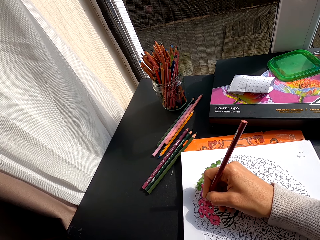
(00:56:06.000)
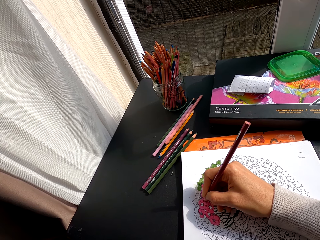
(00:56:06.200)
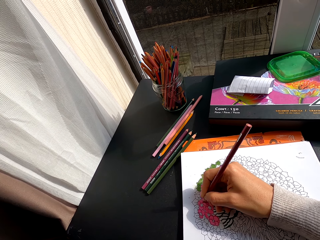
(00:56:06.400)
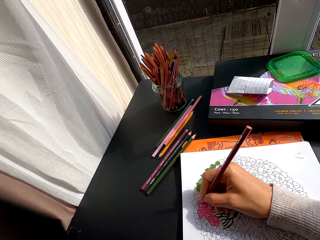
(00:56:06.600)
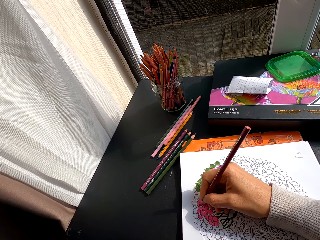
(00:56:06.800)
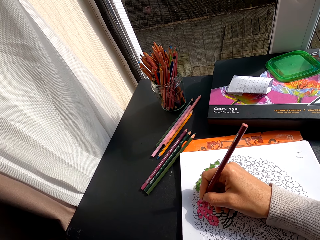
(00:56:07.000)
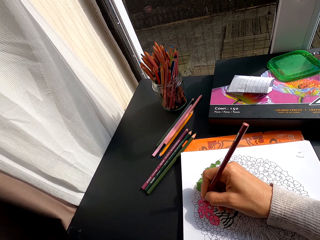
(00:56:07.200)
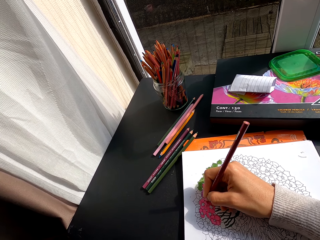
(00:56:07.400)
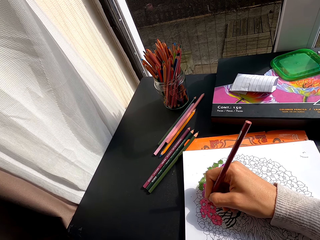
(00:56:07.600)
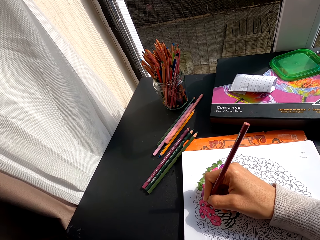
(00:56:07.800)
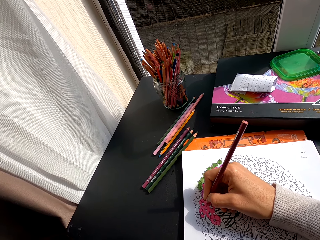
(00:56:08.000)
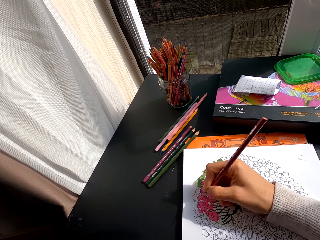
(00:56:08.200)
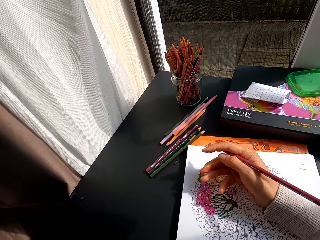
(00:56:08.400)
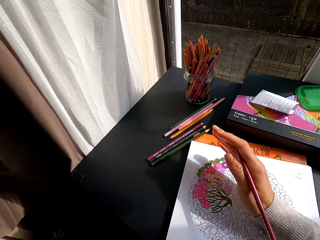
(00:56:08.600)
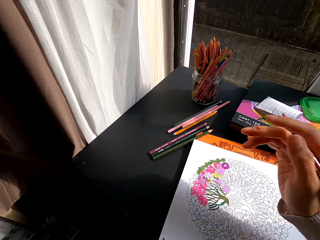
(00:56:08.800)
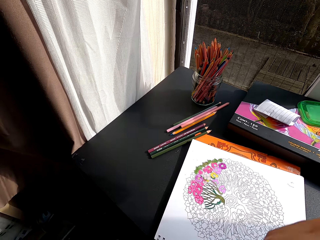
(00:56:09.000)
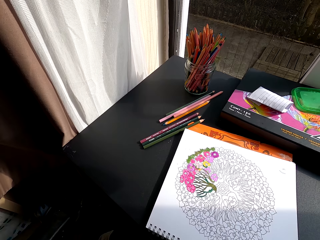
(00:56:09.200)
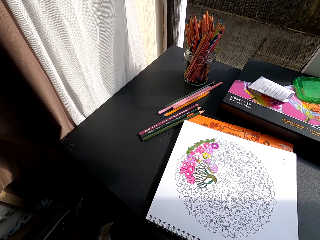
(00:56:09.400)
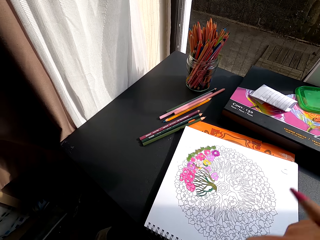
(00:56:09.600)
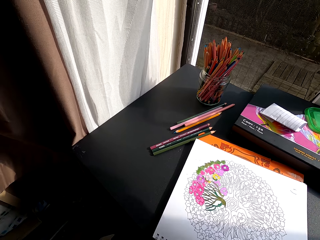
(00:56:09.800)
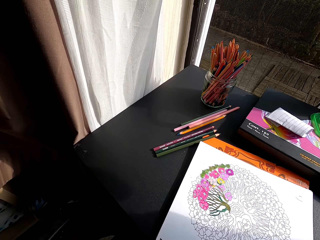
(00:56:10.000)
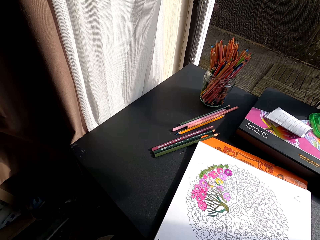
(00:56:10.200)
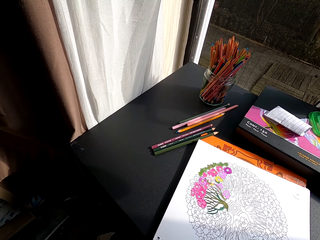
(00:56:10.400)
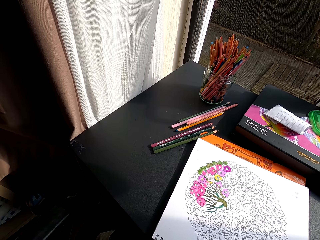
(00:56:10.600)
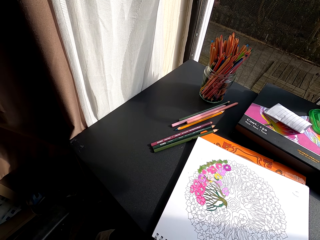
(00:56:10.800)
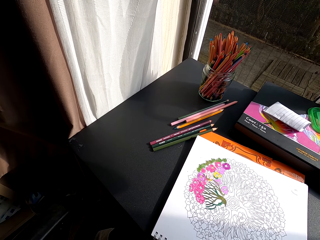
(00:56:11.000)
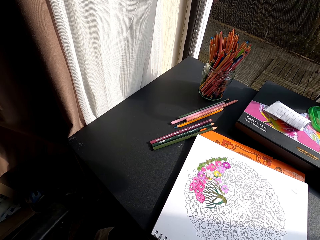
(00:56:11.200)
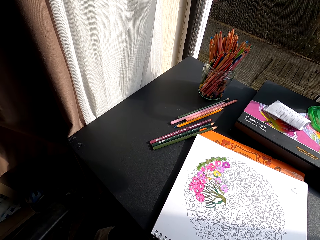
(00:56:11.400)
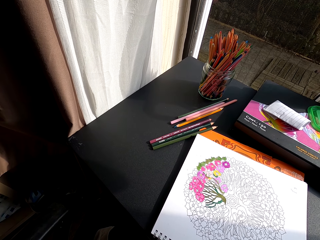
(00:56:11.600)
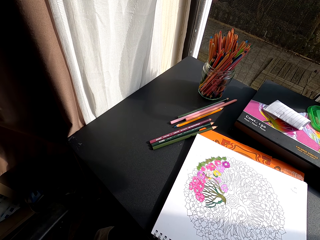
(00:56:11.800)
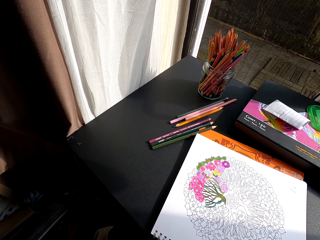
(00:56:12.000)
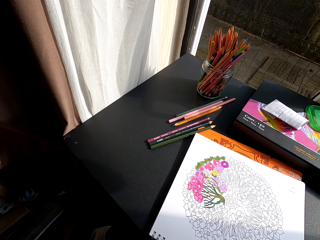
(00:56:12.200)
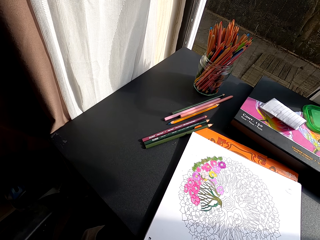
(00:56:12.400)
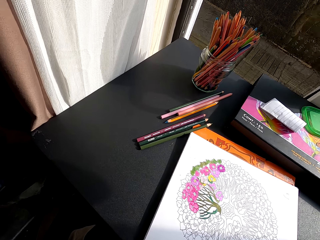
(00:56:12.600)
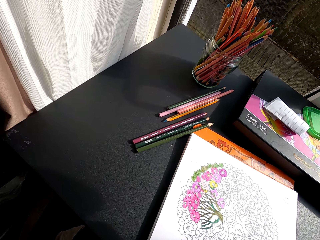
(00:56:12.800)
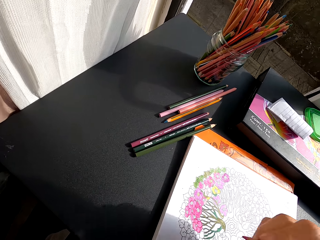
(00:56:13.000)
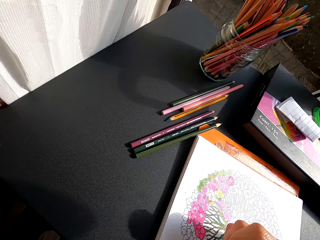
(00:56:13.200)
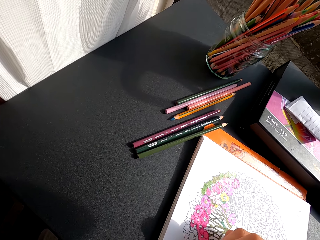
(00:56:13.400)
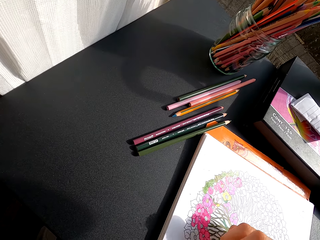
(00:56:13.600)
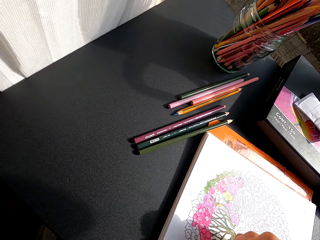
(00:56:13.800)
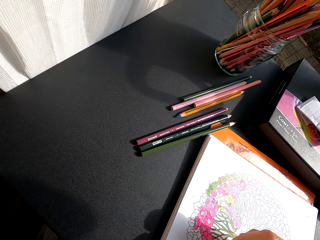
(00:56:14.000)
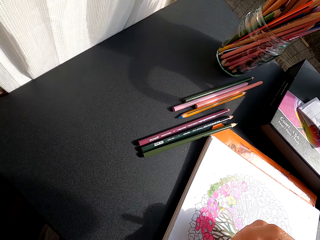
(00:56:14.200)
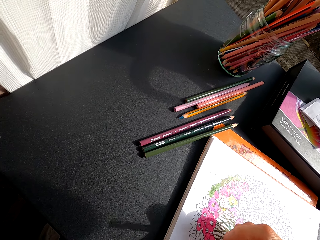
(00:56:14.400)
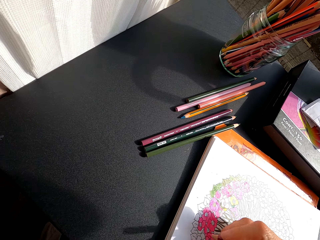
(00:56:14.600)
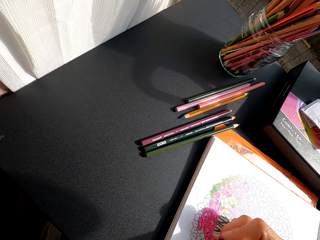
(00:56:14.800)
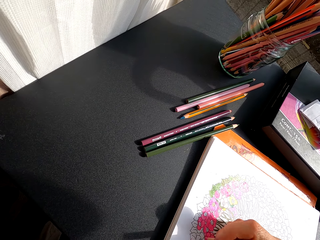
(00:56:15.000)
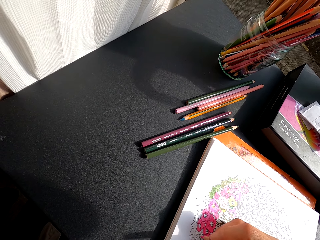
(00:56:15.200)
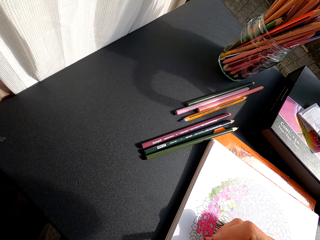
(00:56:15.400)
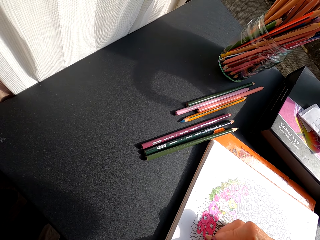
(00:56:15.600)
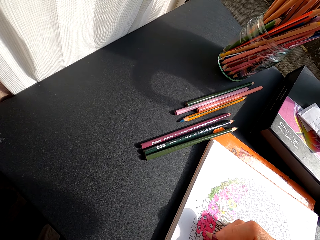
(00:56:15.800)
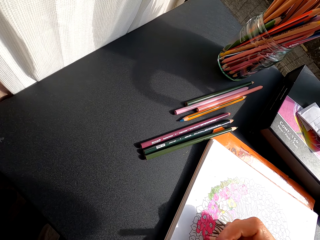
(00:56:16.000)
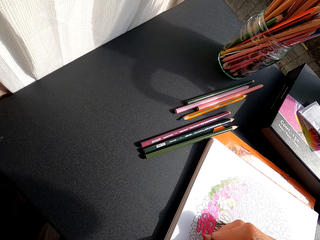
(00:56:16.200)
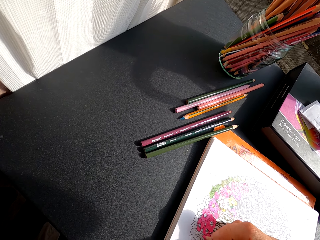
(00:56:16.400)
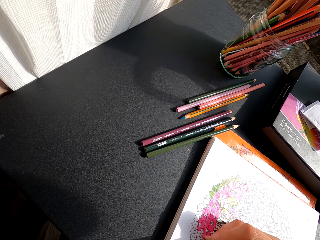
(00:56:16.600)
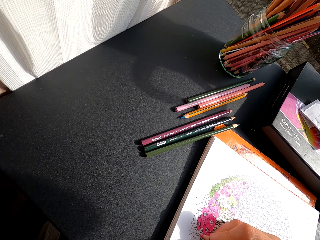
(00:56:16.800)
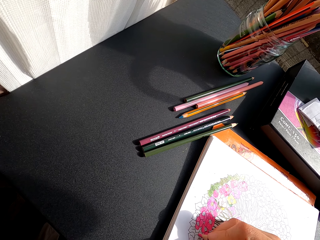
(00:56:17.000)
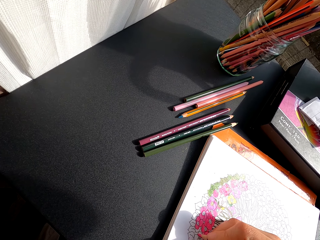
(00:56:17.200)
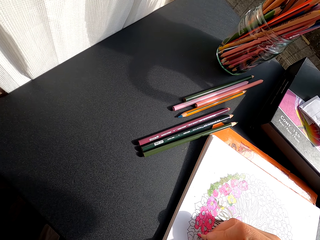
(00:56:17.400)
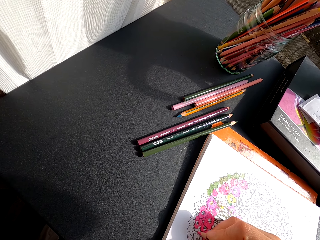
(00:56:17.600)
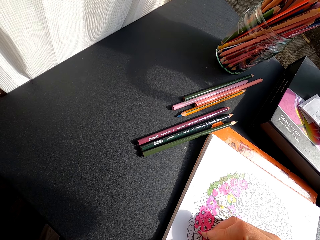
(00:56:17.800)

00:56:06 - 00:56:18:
The camera wearer turns around. They color a drawing on the book with a color pencil.

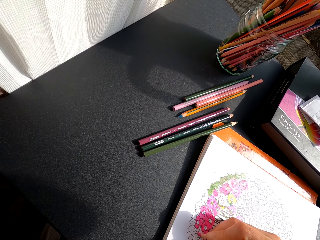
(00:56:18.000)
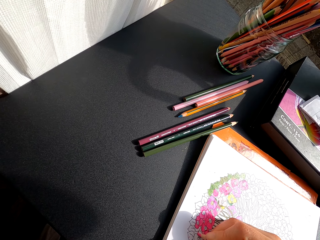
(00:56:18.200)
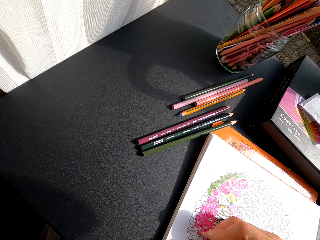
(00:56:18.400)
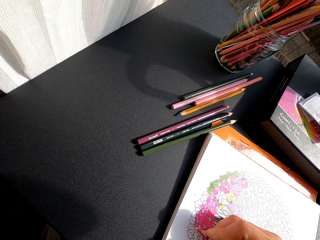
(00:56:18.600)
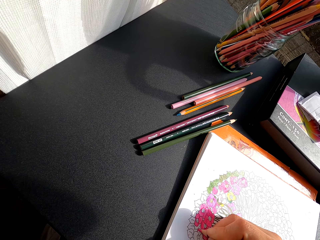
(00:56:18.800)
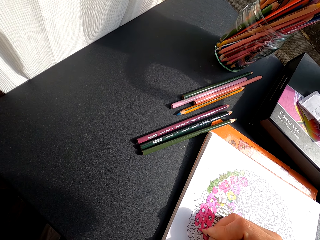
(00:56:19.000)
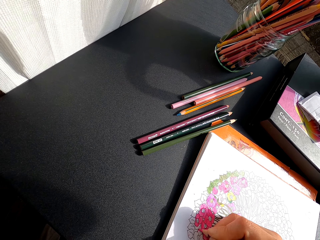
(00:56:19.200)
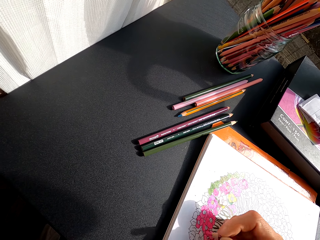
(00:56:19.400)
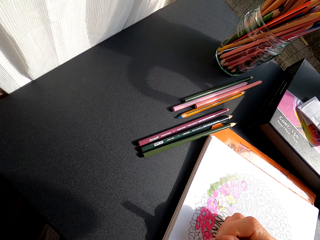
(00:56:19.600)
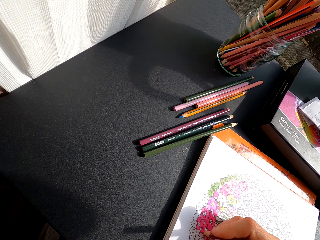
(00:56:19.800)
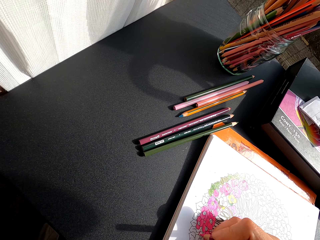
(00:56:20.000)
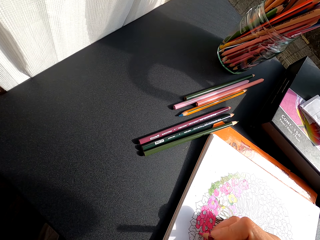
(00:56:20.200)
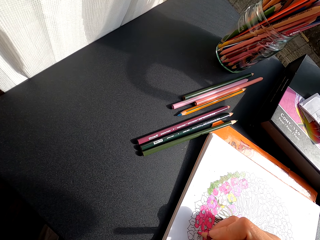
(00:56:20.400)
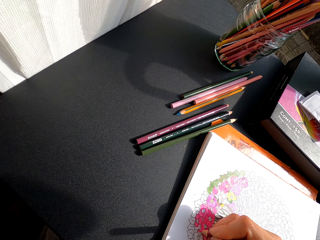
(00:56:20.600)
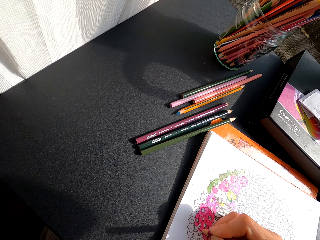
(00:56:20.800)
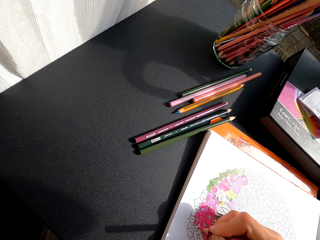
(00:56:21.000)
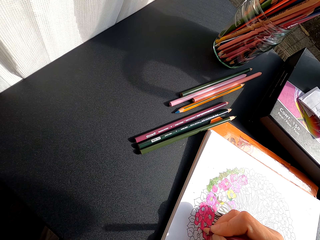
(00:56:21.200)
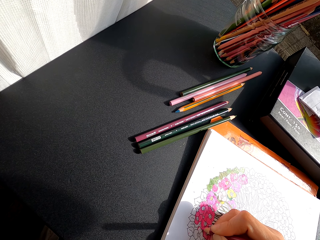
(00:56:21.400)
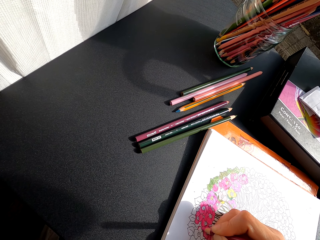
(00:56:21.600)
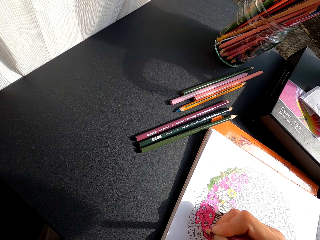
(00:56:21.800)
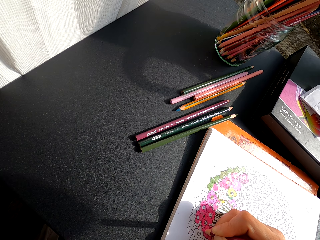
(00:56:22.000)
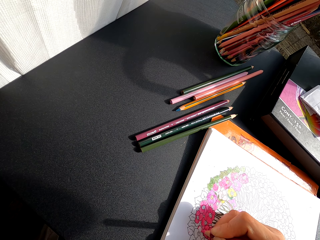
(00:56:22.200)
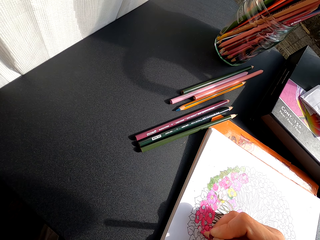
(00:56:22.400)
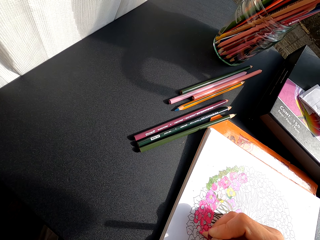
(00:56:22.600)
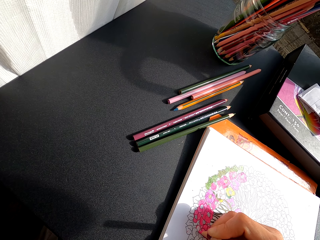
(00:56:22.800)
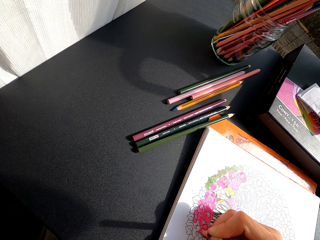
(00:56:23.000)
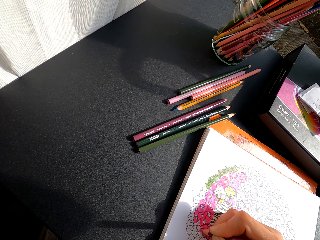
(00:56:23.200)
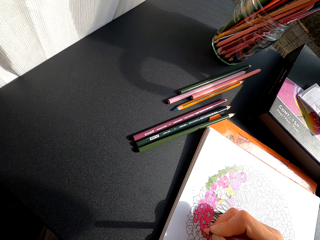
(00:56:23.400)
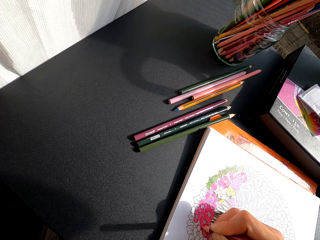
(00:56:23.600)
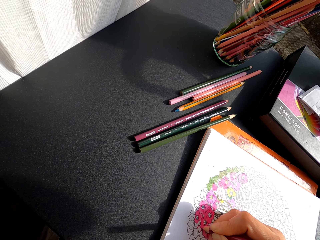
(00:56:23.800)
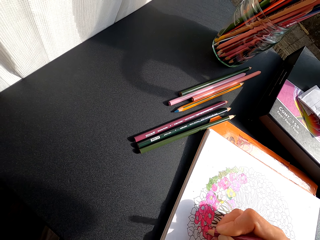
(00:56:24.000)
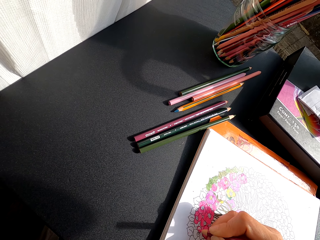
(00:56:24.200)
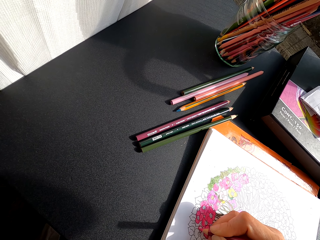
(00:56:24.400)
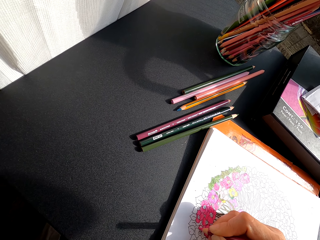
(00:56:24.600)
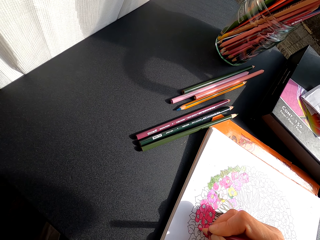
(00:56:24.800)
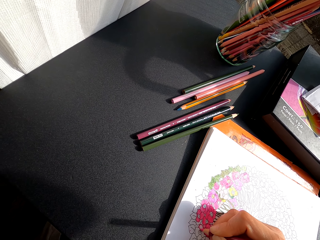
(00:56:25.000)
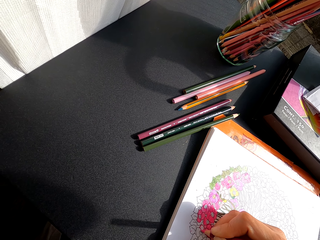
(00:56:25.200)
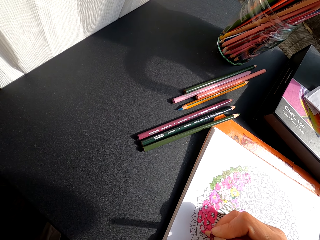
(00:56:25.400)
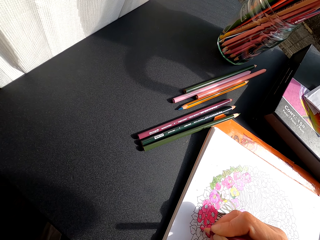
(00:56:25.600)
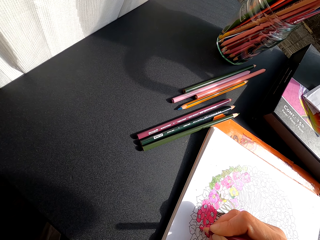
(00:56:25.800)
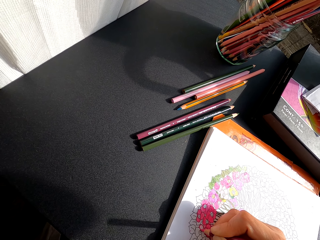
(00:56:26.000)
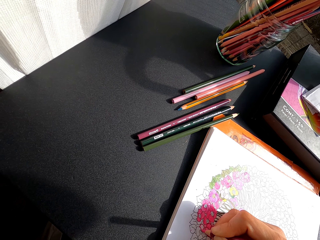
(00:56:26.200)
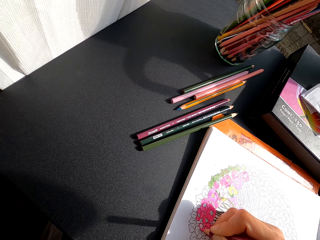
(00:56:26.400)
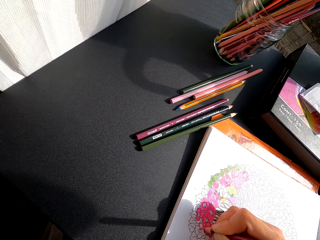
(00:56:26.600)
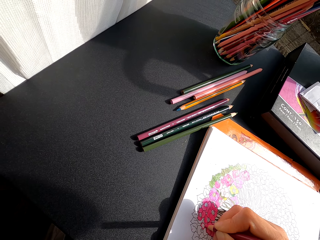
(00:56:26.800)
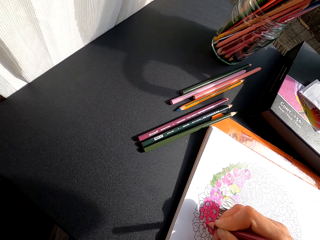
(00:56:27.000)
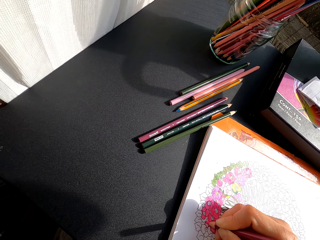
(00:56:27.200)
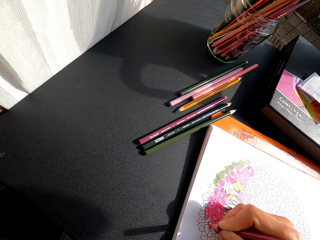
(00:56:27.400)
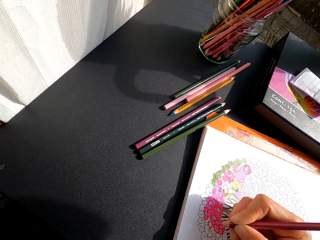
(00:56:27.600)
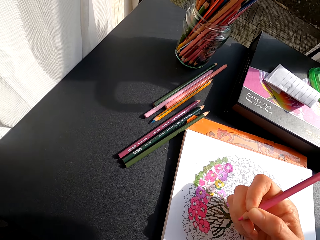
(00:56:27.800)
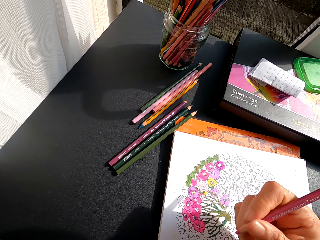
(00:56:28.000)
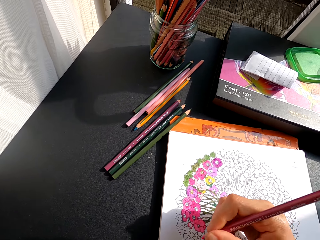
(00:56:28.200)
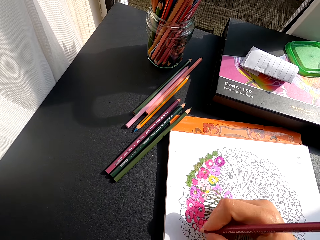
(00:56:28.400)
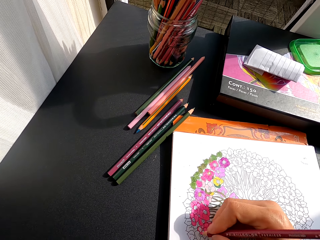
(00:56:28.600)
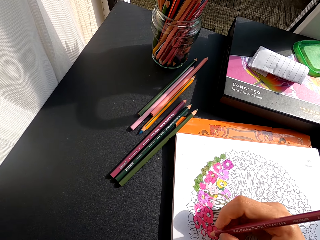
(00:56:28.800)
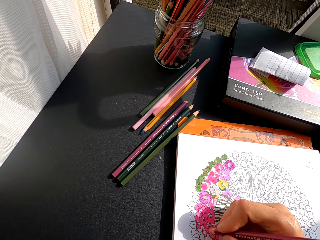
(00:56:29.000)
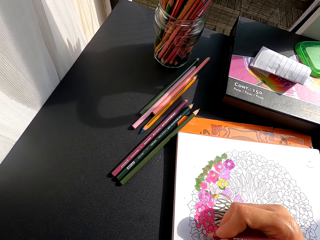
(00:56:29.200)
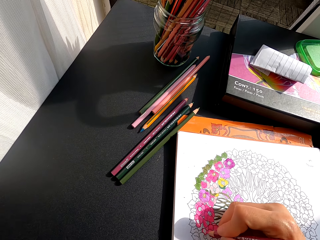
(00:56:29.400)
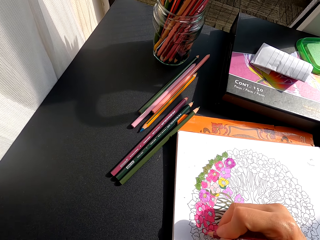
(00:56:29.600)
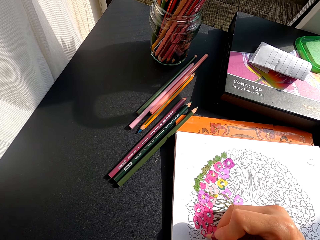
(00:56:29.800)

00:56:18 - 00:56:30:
The camera wearer turns around.
